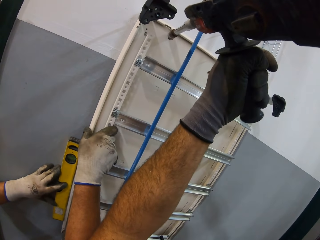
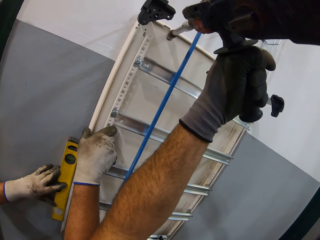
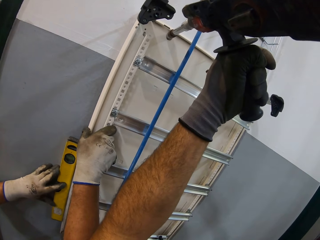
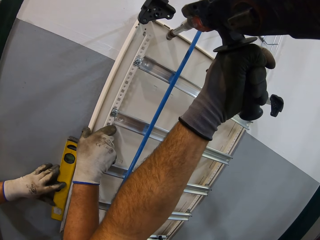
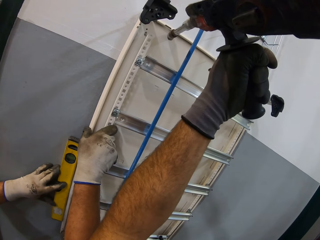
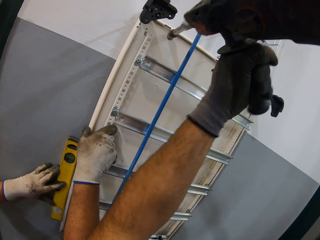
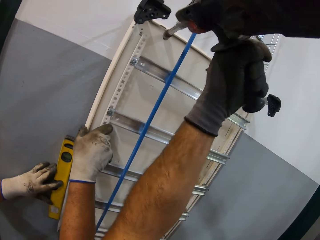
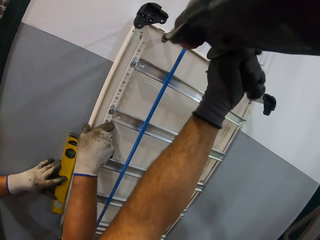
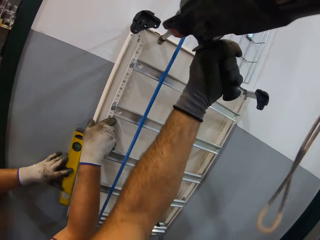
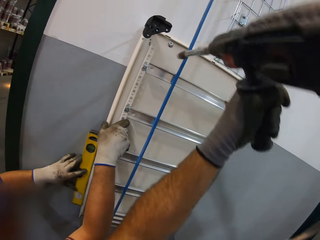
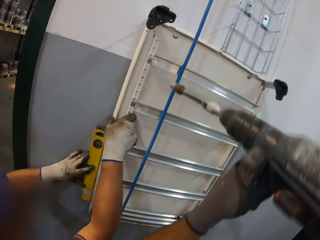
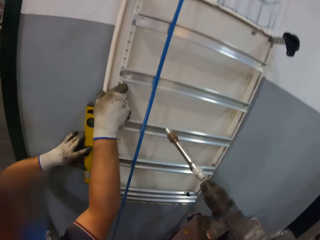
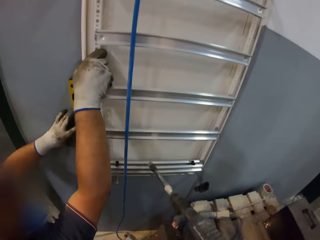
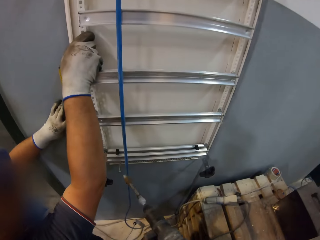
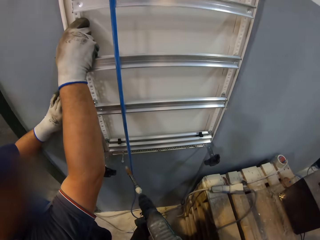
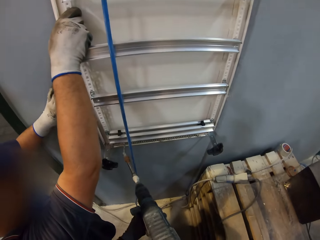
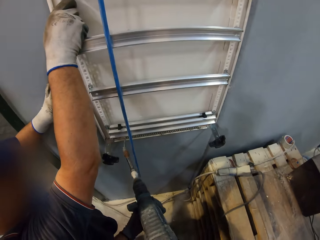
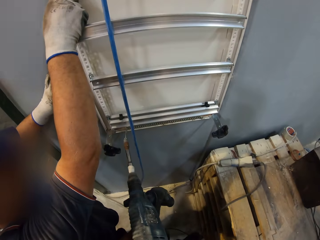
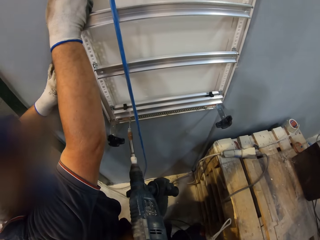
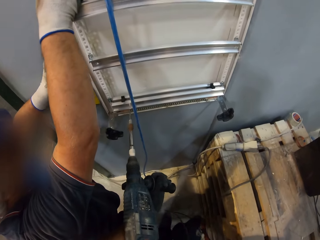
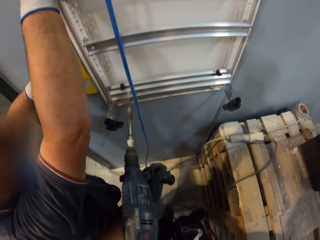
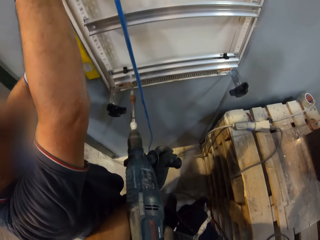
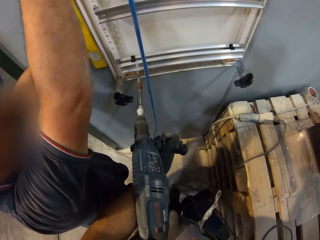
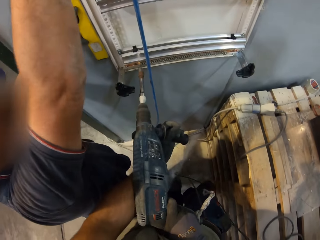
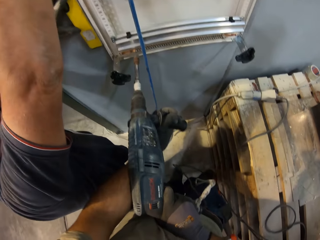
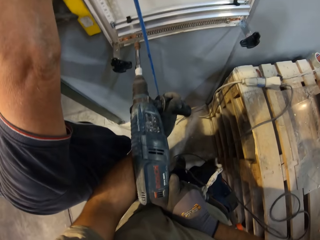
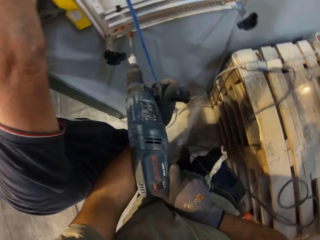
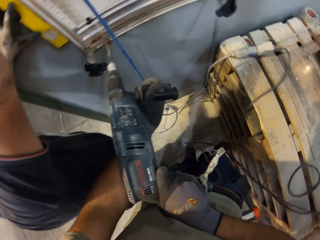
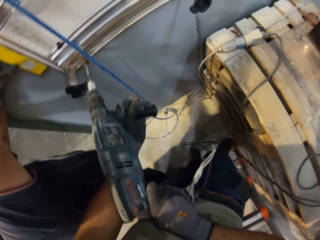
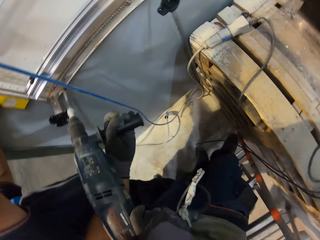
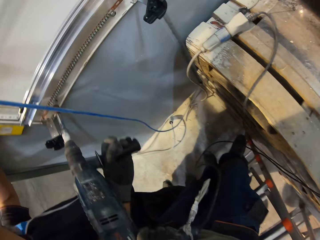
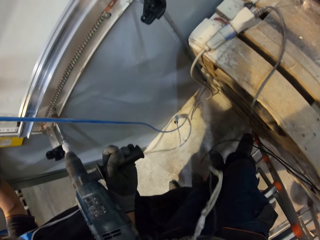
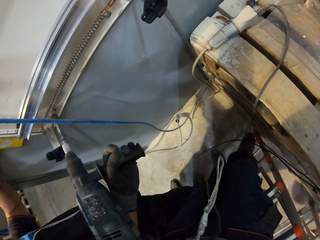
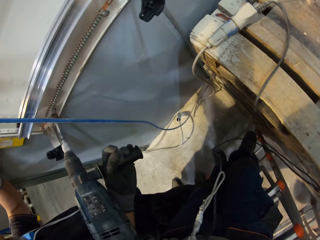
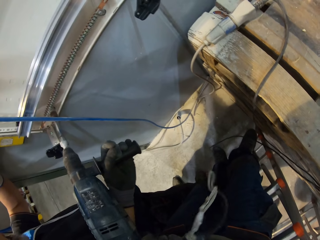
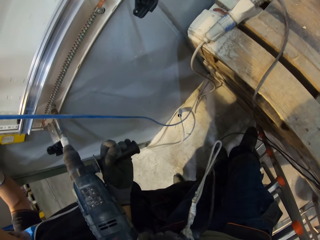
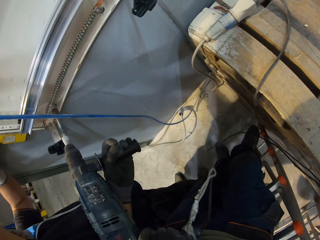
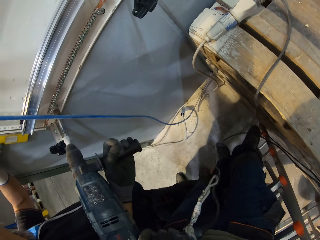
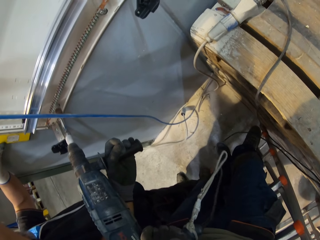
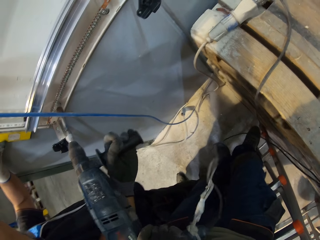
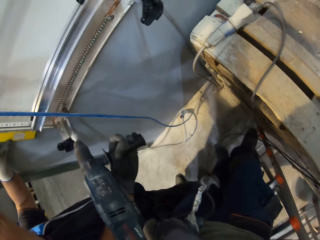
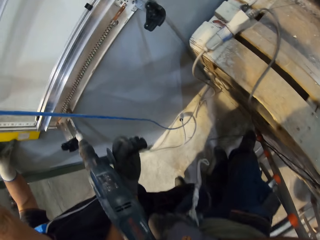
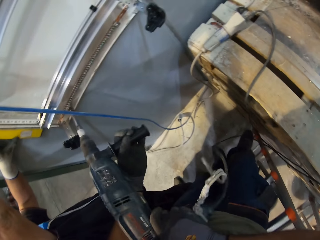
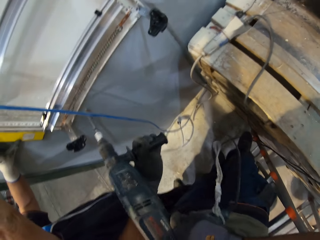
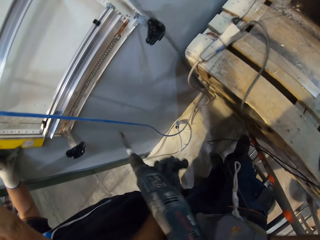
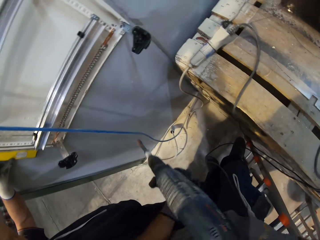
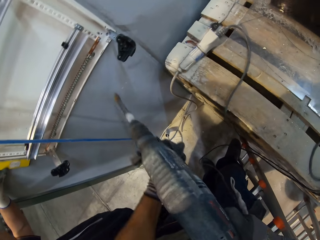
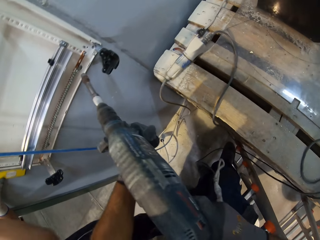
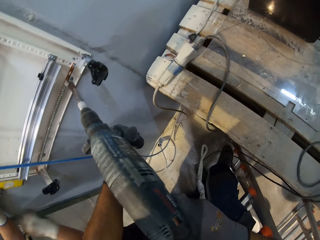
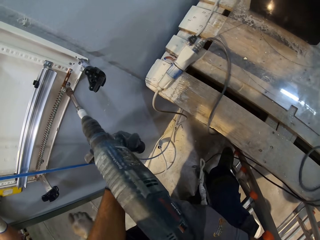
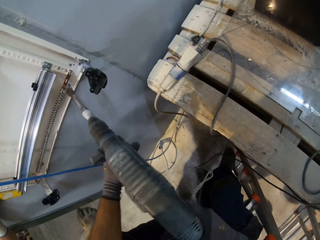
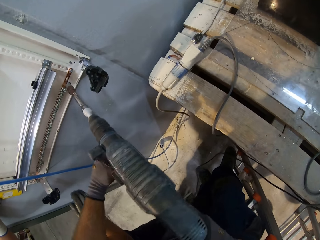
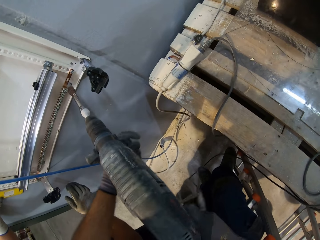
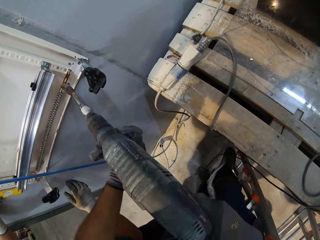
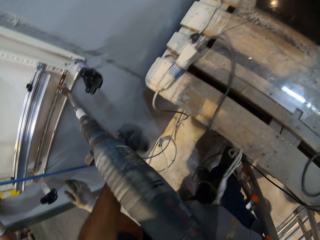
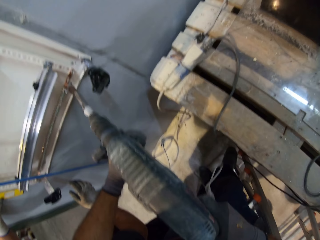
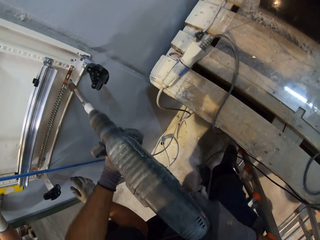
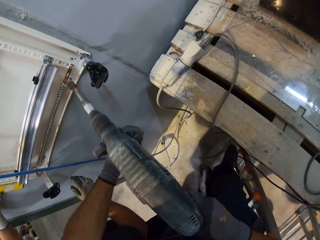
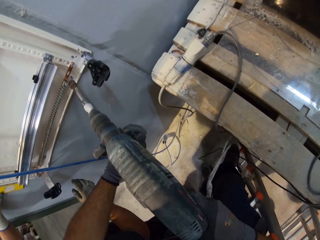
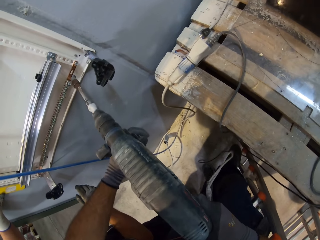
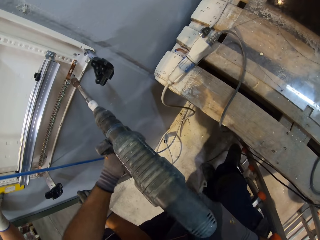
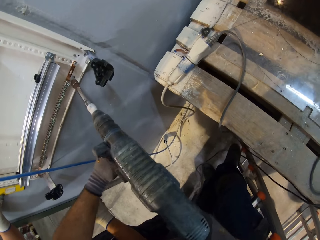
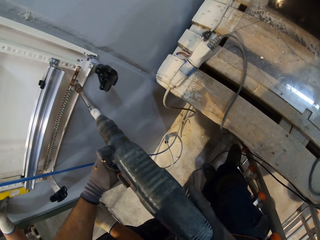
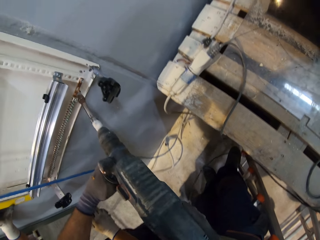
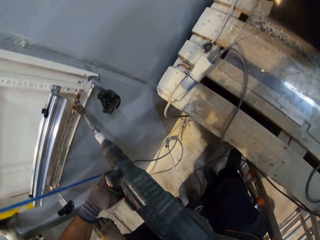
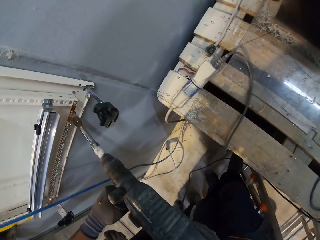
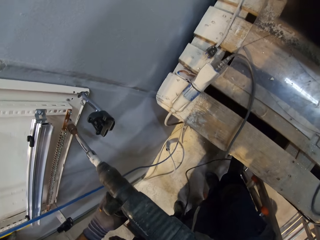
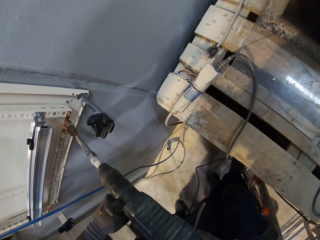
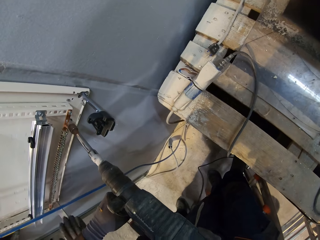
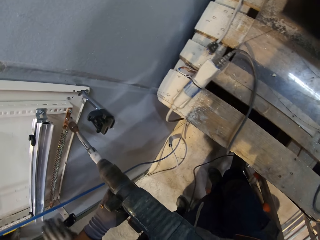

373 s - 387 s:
The camera wearer drills the screw. They drill the screw again.

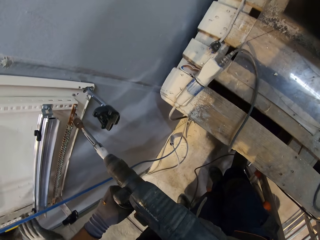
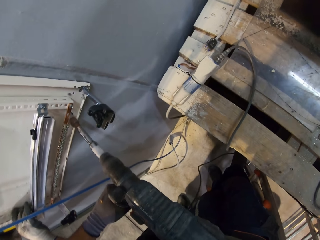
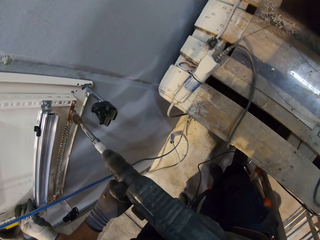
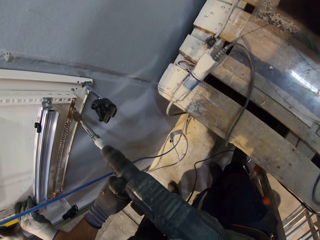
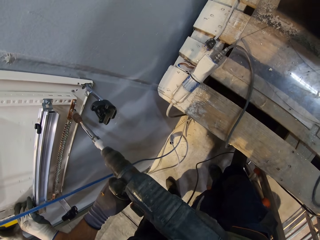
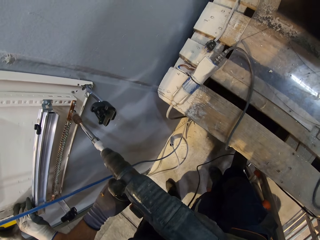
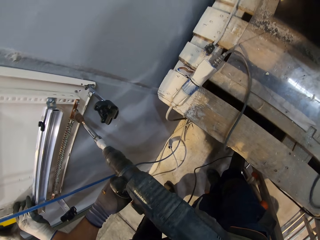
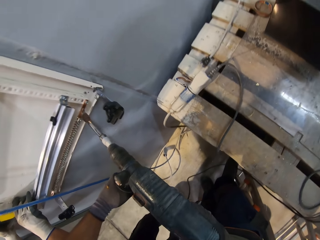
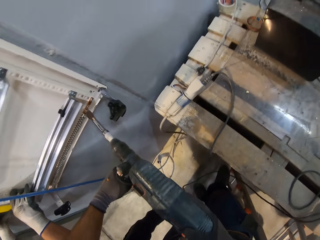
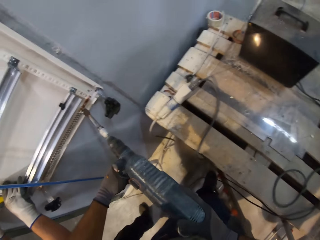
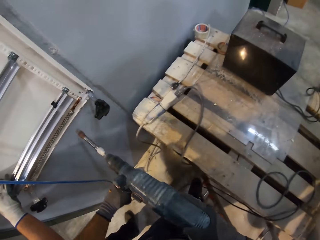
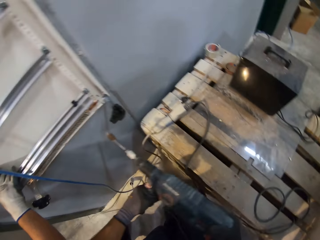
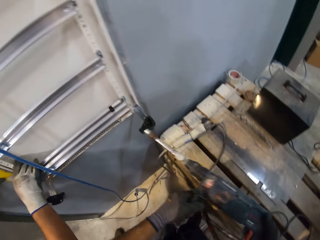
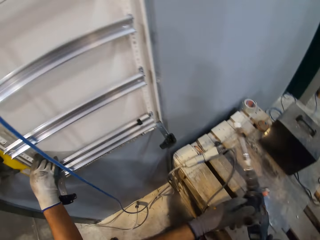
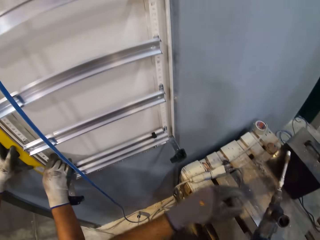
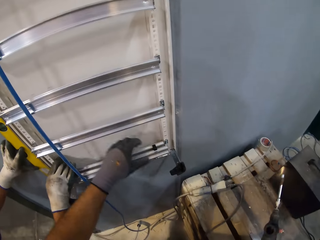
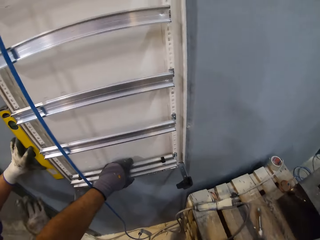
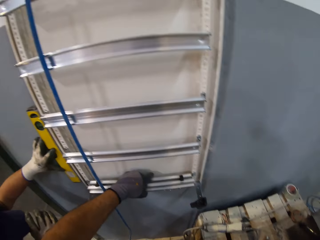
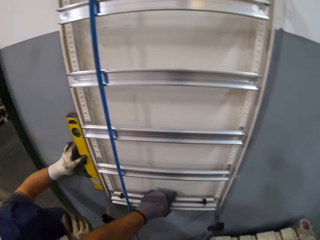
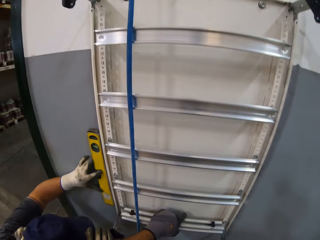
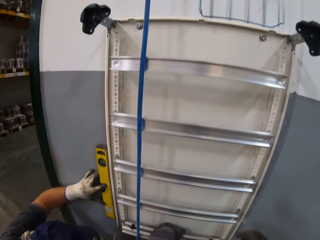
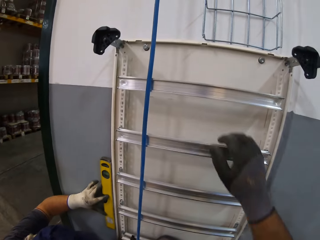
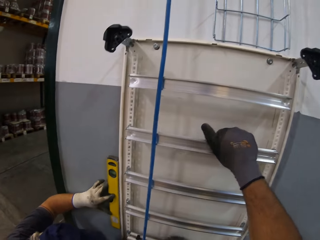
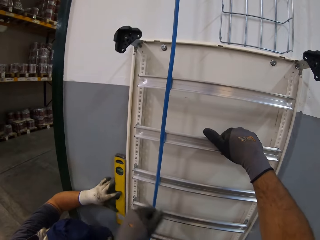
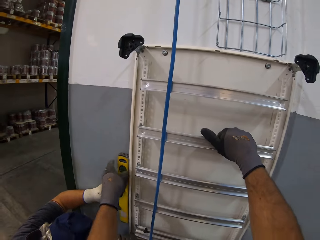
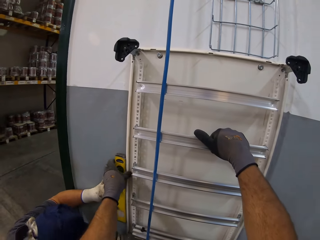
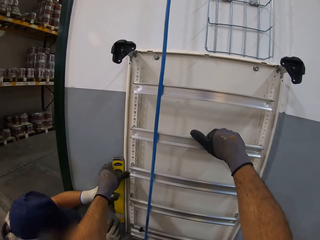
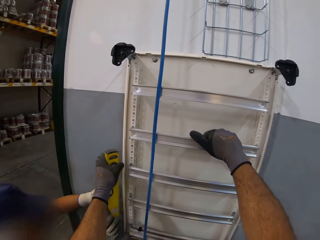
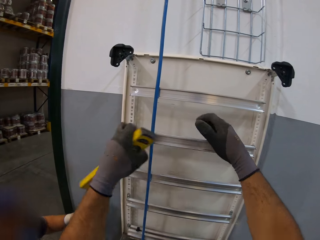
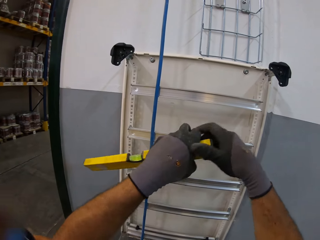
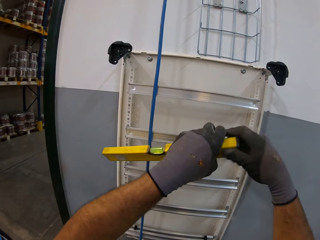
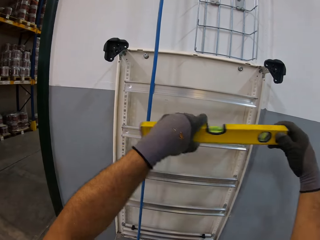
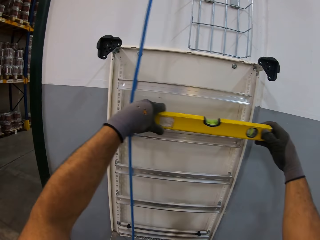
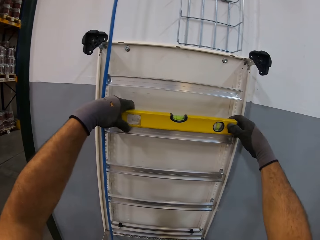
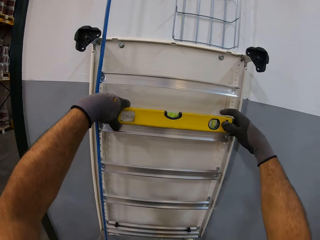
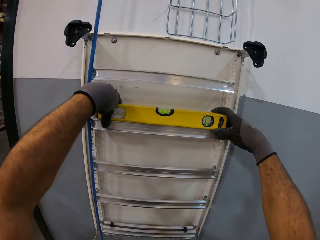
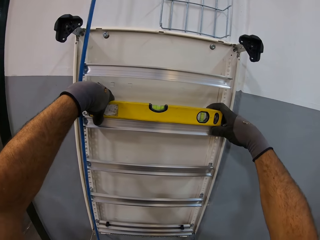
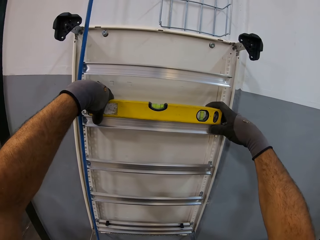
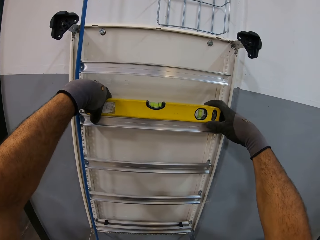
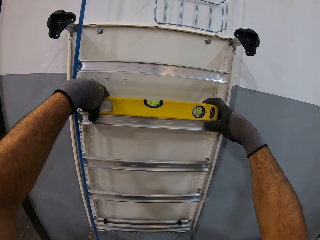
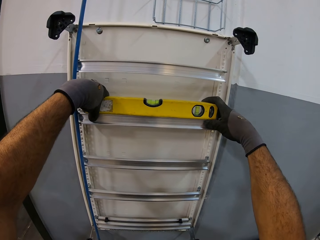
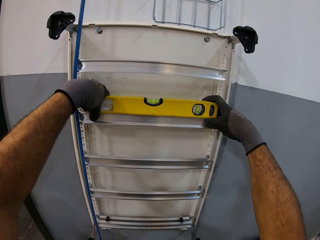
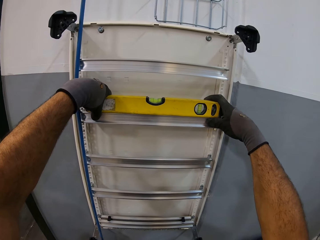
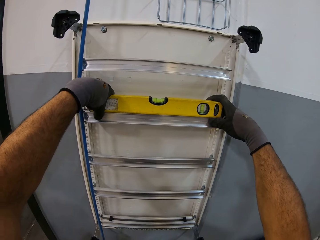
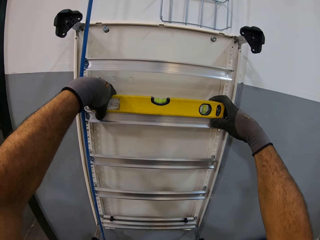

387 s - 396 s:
The camera wearer drops the drill. They hold the ladder. They pick up a spirit level and put the spirit level on the ladder.
